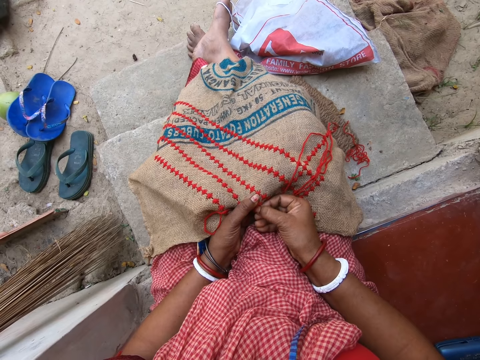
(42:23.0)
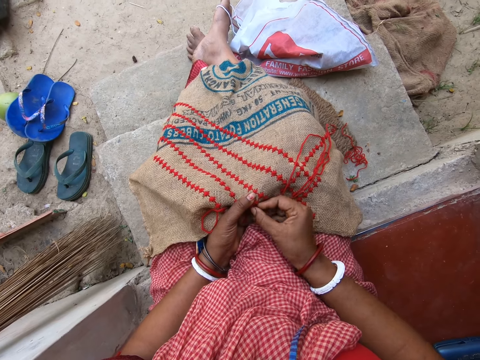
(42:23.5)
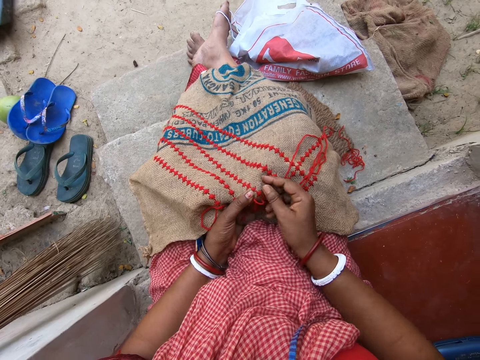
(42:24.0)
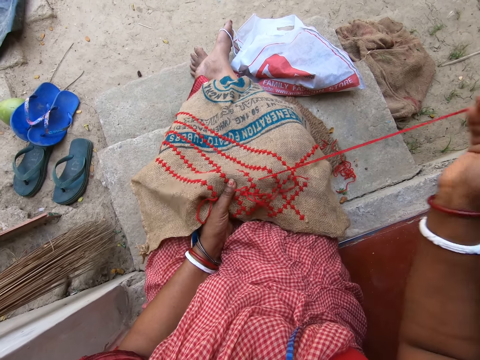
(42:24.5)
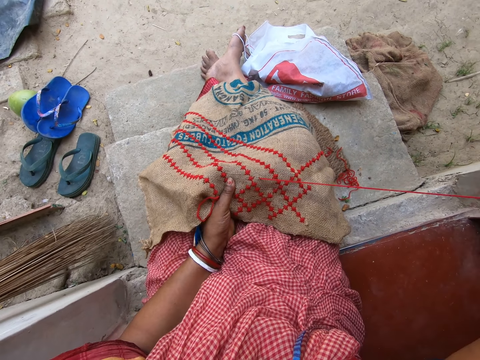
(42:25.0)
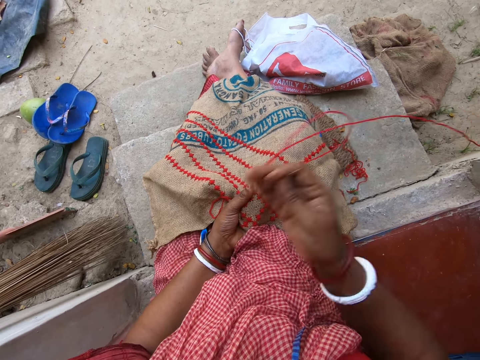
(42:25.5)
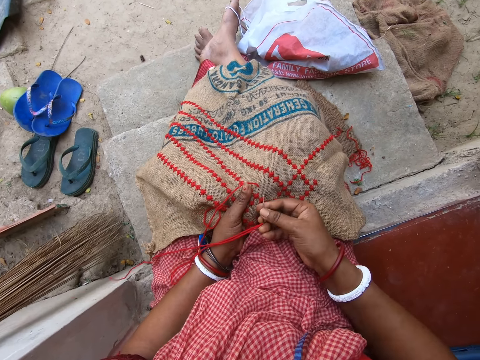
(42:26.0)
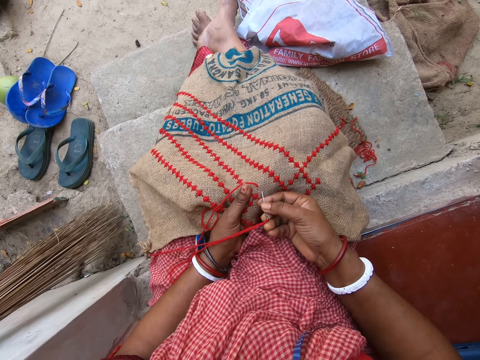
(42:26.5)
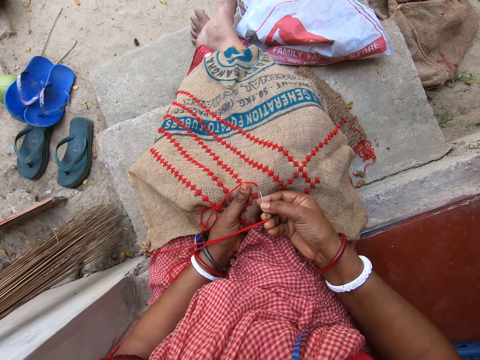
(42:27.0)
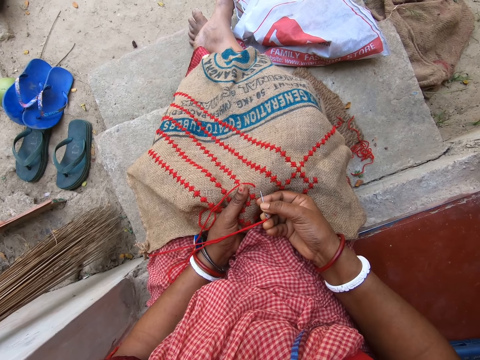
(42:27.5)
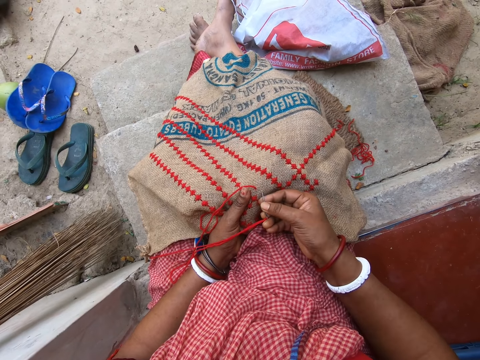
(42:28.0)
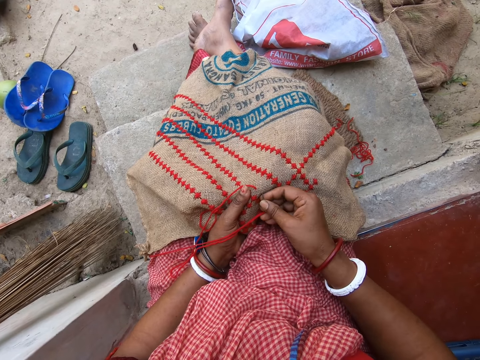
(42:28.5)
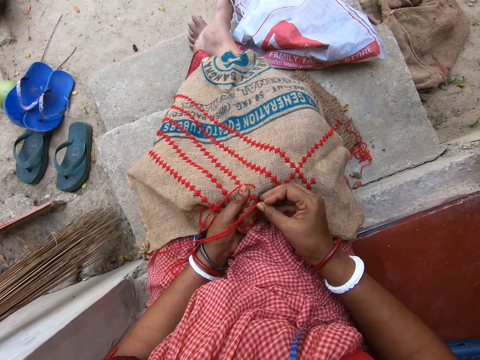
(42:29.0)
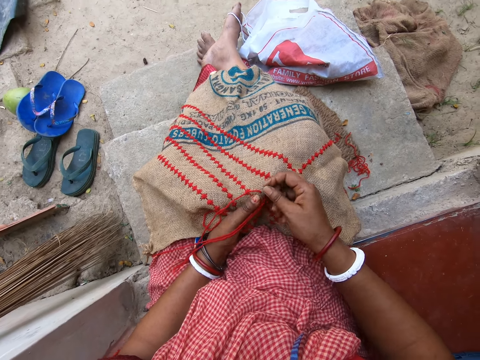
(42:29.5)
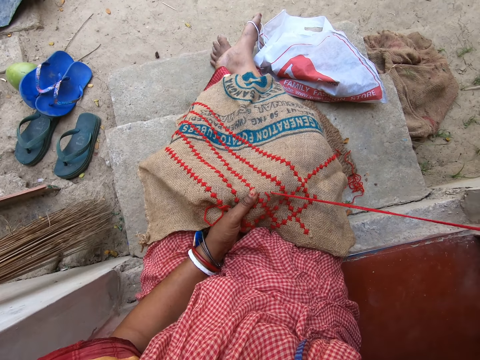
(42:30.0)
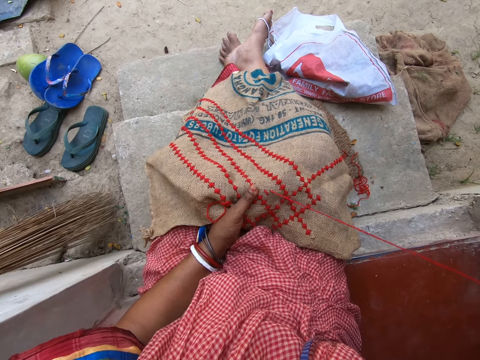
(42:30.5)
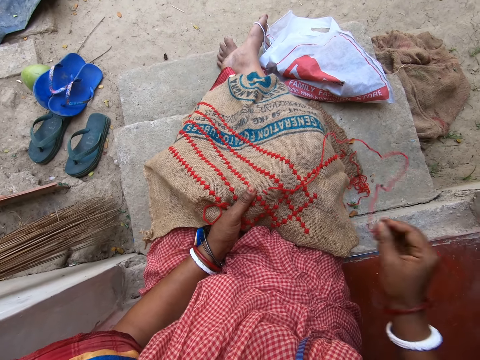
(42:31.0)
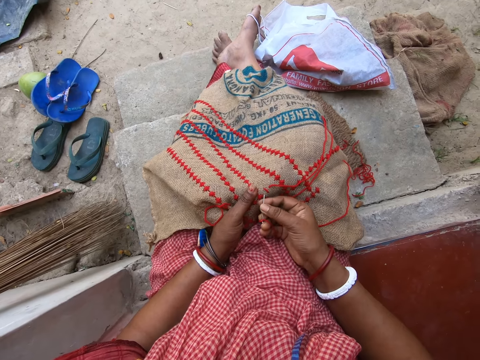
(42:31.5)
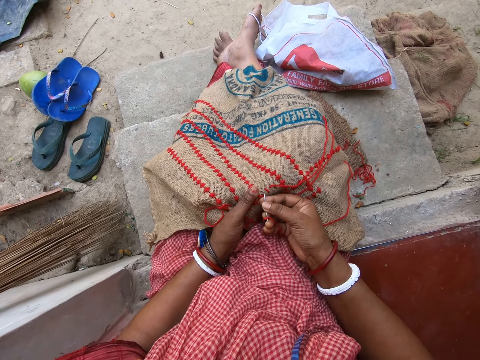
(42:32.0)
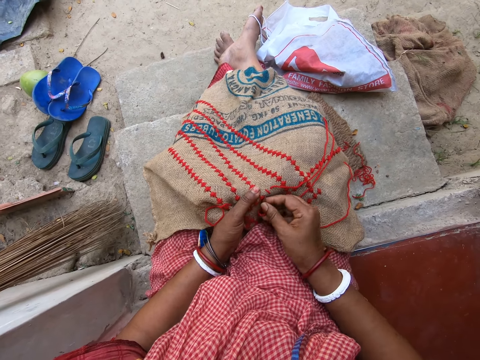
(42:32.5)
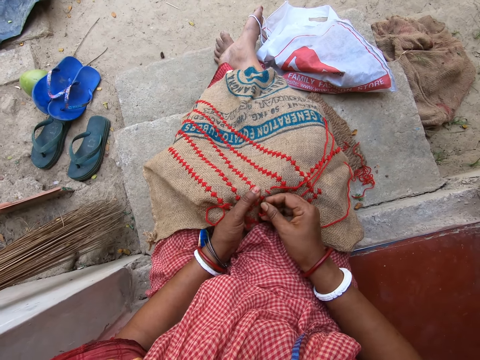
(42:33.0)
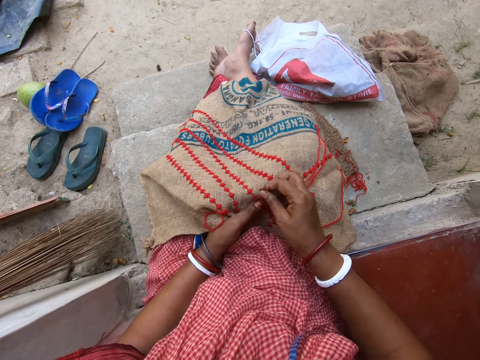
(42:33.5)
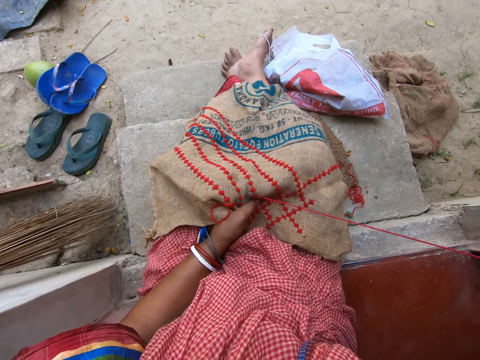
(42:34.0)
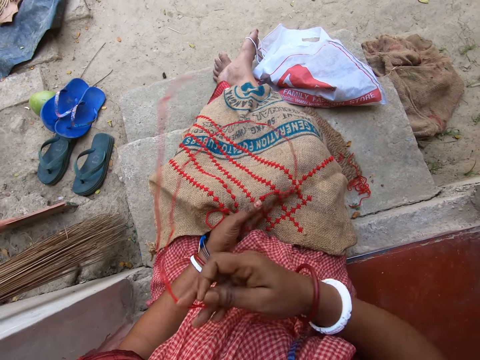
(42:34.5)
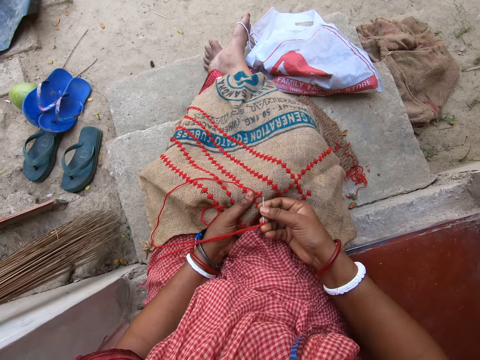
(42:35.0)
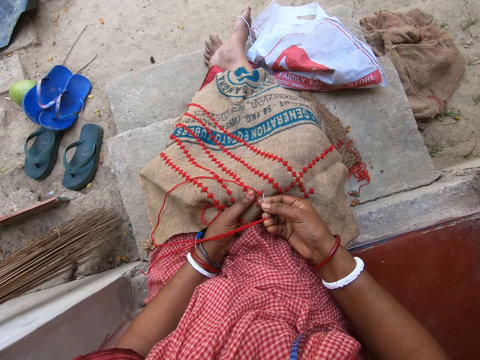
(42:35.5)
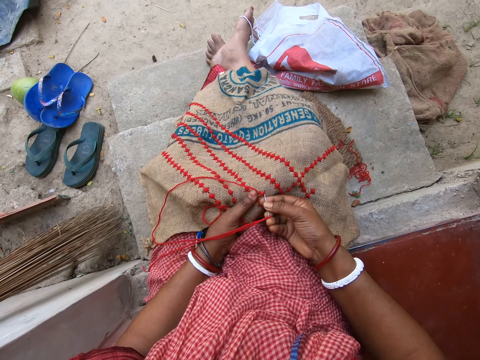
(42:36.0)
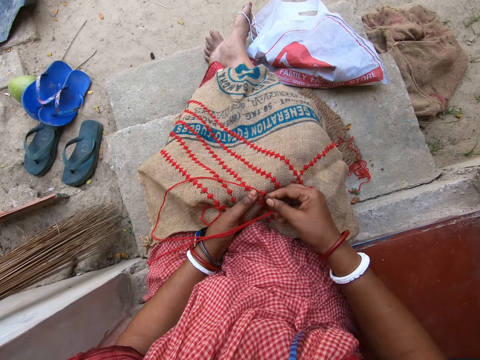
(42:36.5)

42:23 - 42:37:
The camera wearer pulls the needle from the jute sack on her lap with her right hand. She adjusts the wool thread in the needle with her right hand. She inserts the needle in her right hand in the jute sack on her lap. She pulls the needle from the jute sack on her lap with her right hand. She inserts the needle in her right hand in the jute sack on her lap. She pulls the needle from the jute sack on her lap with her right hand. She adjusts the wool thread in the needle with her right hand. She inserts the needle in her right hand in the jute sack on her lap.

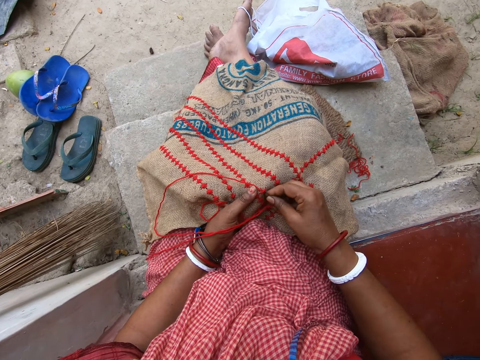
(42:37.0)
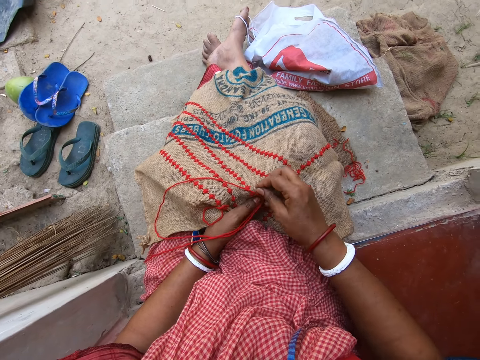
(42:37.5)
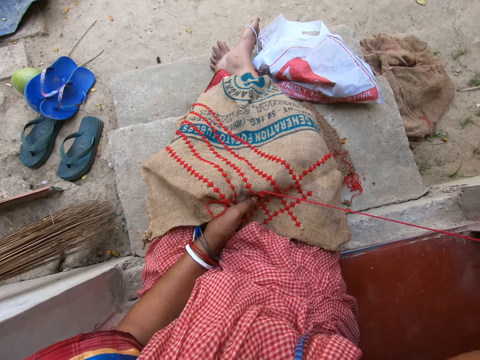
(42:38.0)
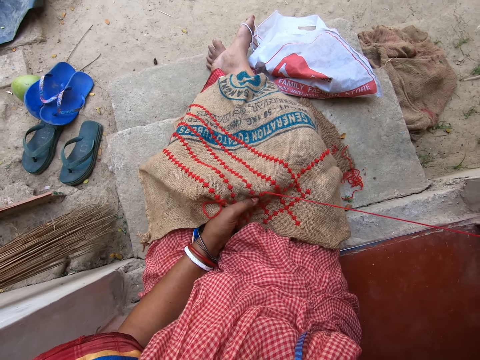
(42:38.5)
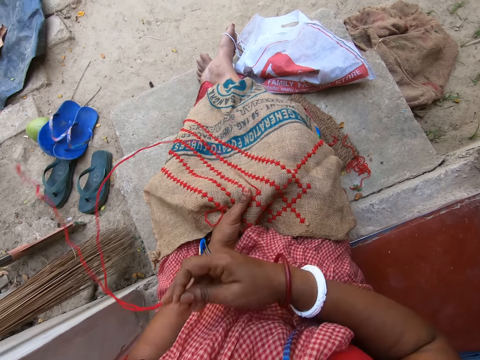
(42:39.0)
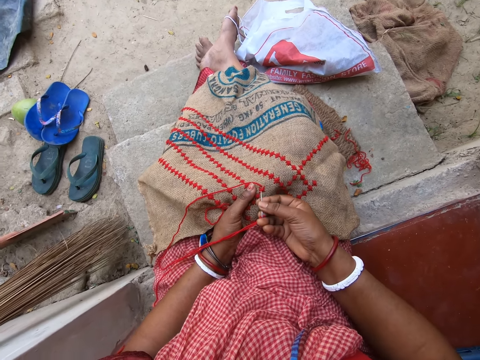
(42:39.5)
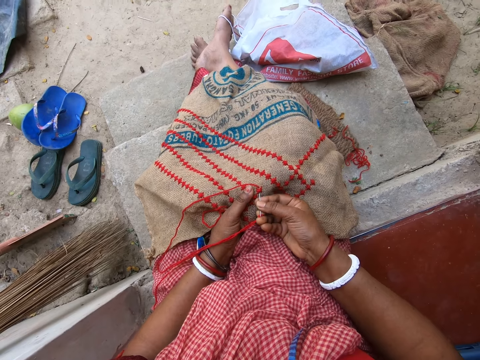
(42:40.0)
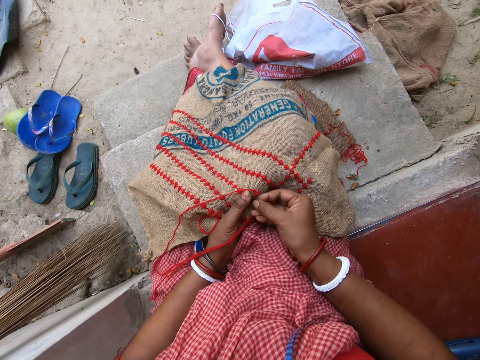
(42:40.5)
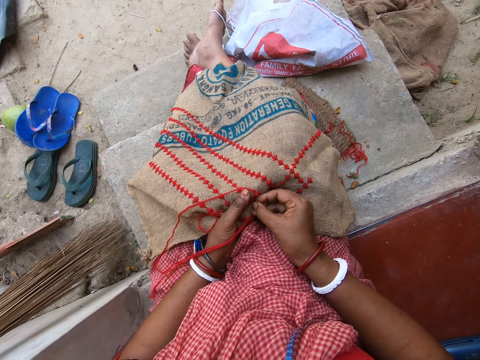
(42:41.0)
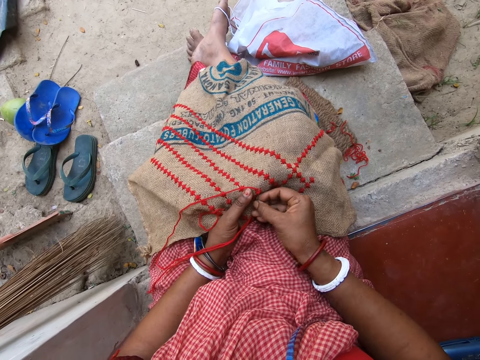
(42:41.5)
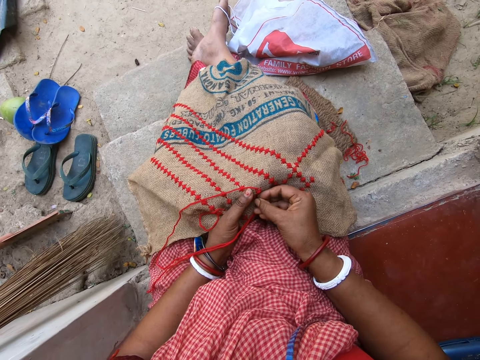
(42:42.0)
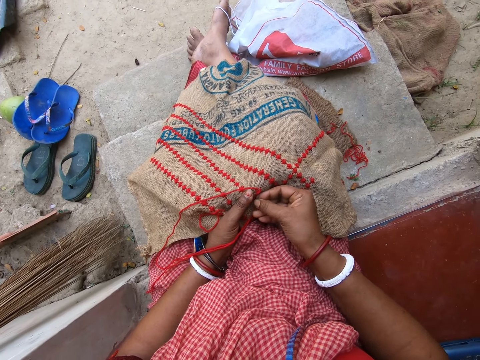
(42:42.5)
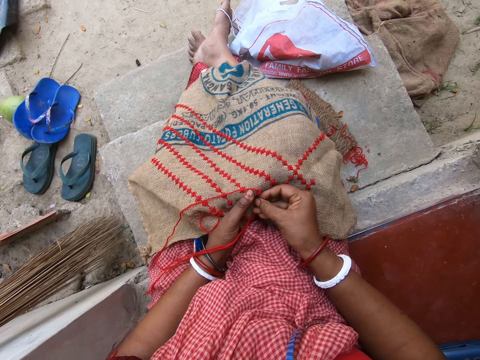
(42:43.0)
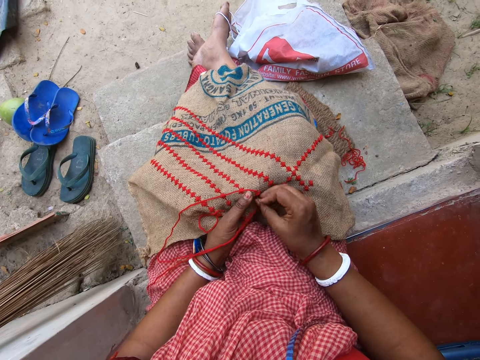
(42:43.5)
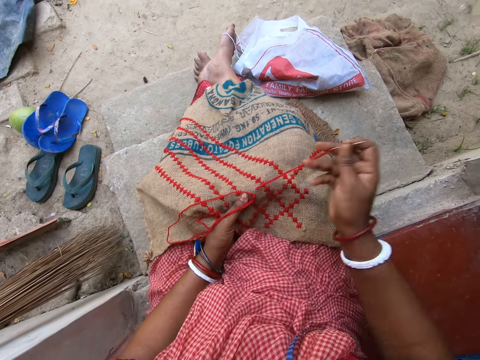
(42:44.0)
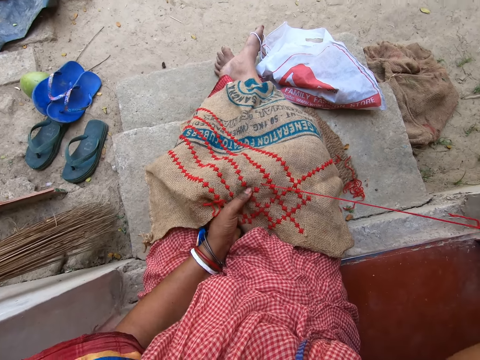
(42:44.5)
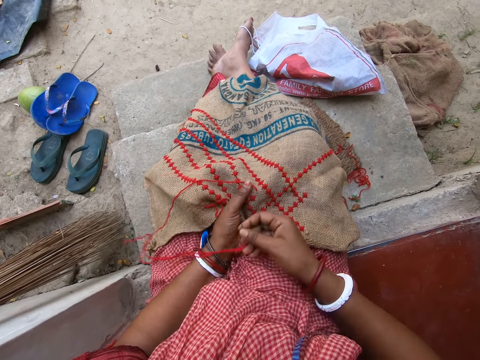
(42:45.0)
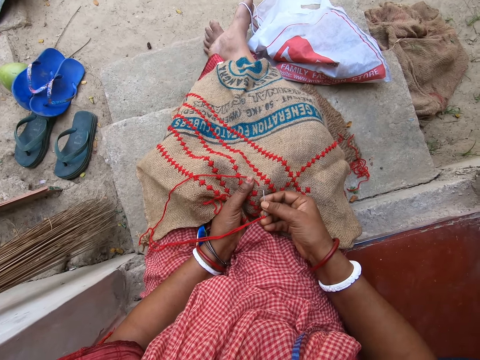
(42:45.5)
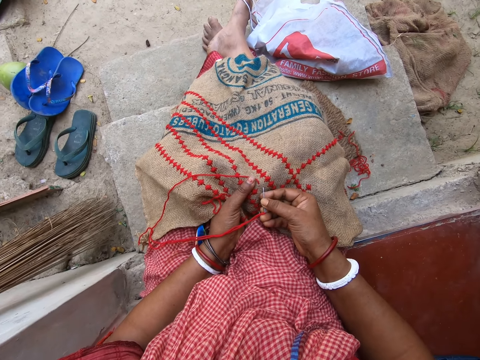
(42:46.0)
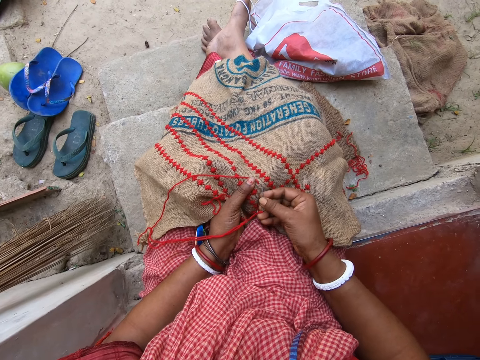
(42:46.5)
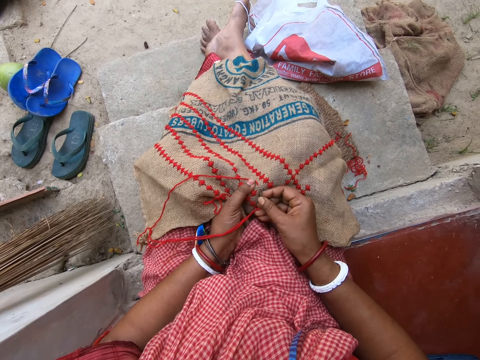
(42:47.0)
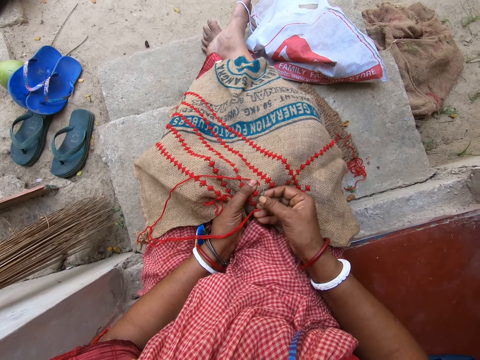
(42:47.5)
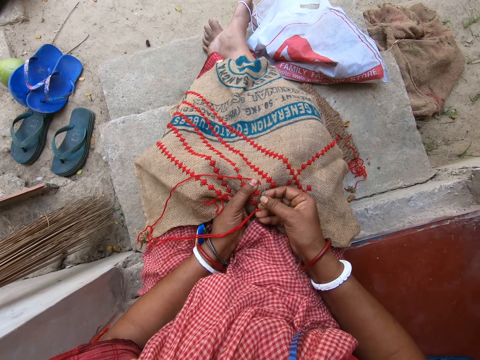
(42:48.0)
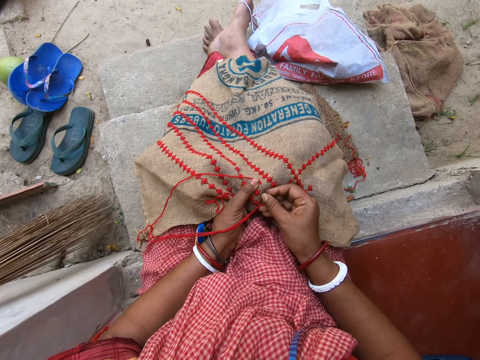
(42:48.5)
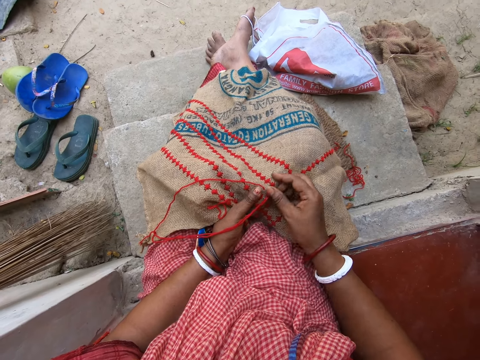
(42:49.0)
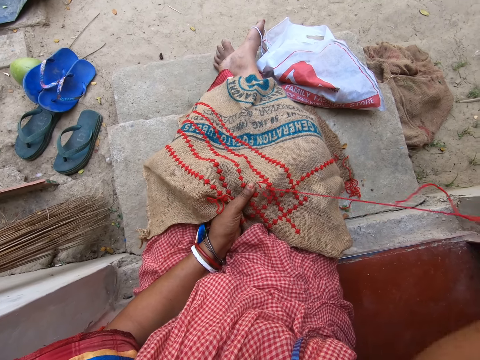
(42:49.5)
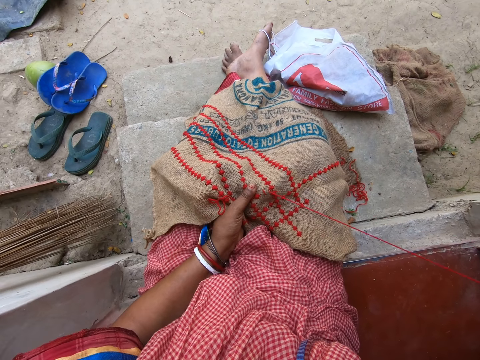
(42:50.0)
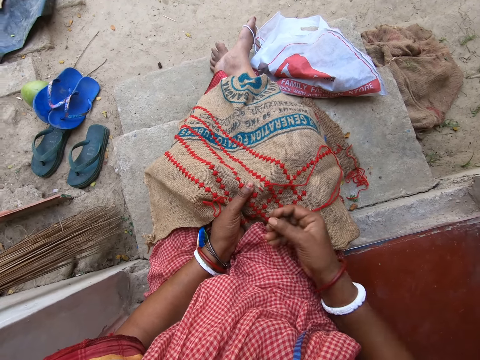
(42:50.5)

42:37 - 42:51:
The camera wearer pulls the needle from the jute sack on her lap with her right hand. She adjusts the wool thread in the needle with her right hand. She inserts the needle in her right hand in the jute sack on her lap. She pulls the needle from the jute sack on her lap with her right hand. She adjusts the wool thread in the needle with her right hand. She inserts the needle in her right hand in the jute sack on her lap. She pulls the needle from the jute sack on her lap with her right hand.
